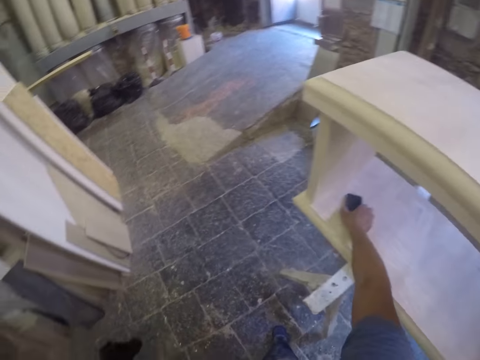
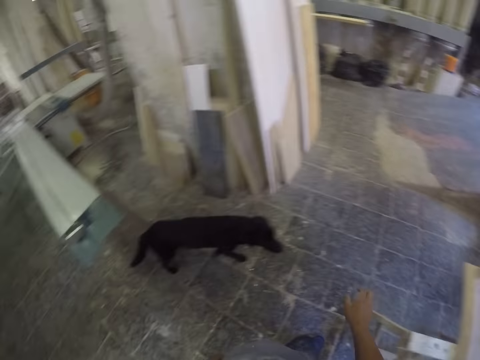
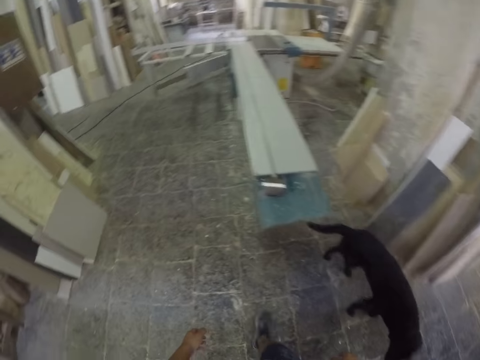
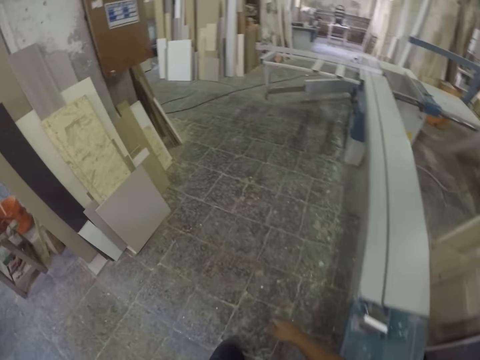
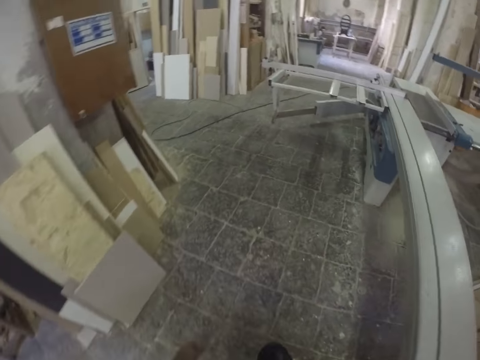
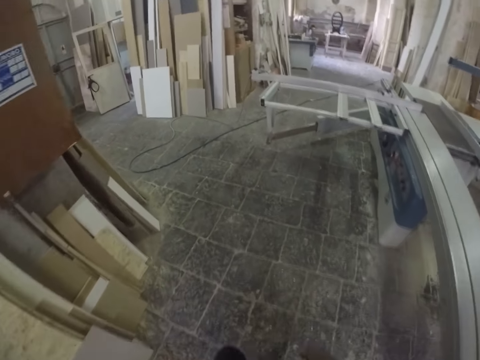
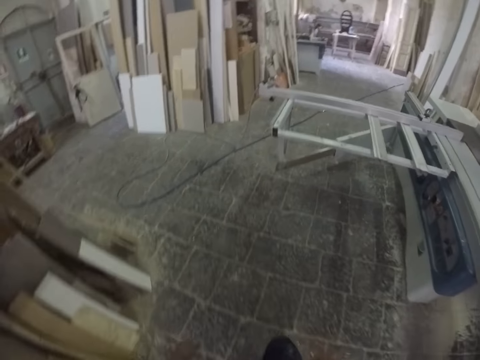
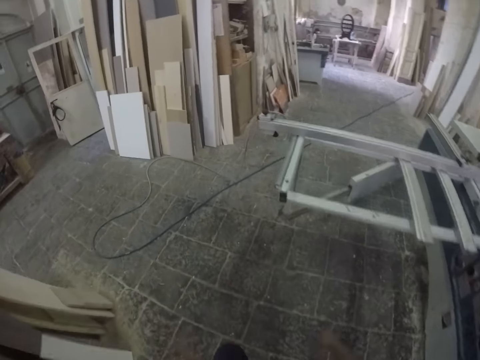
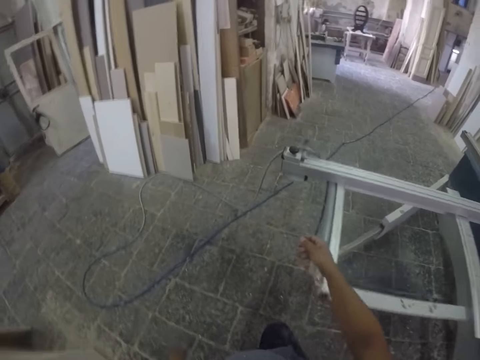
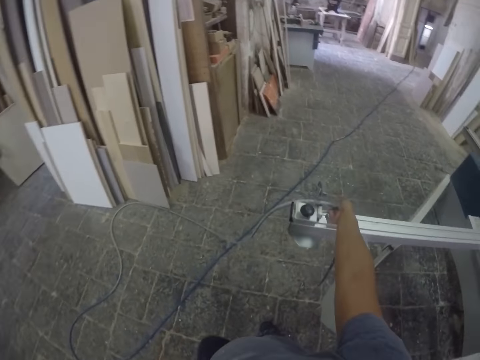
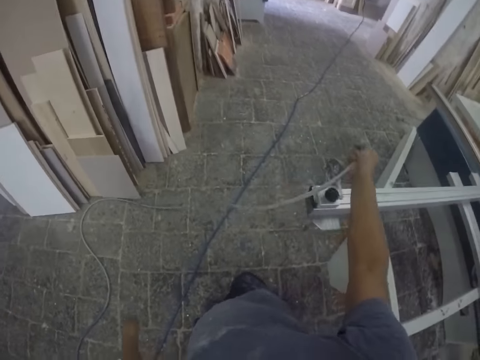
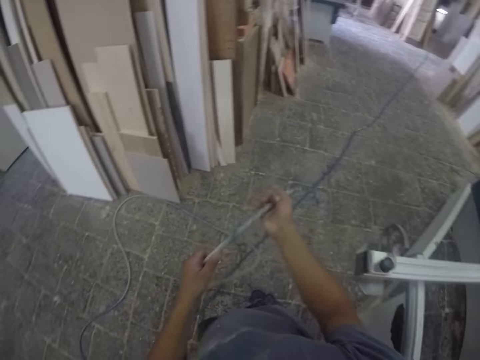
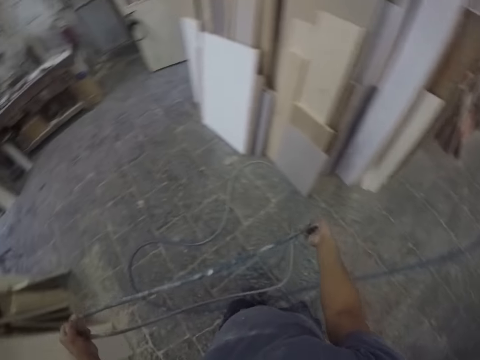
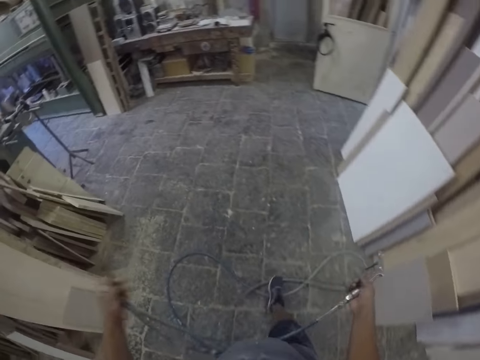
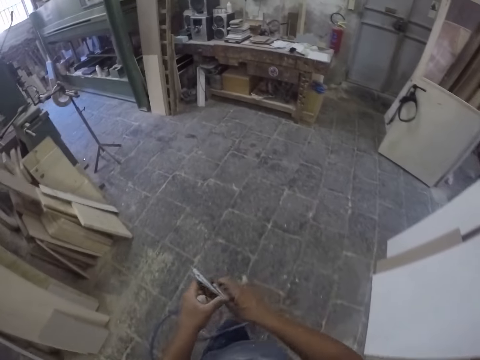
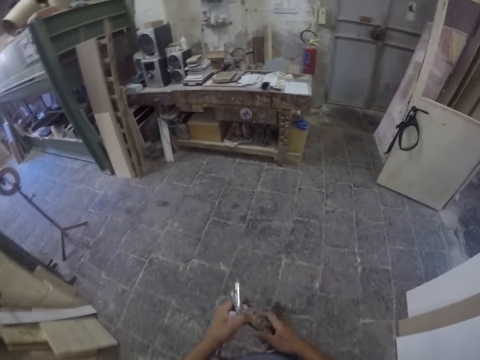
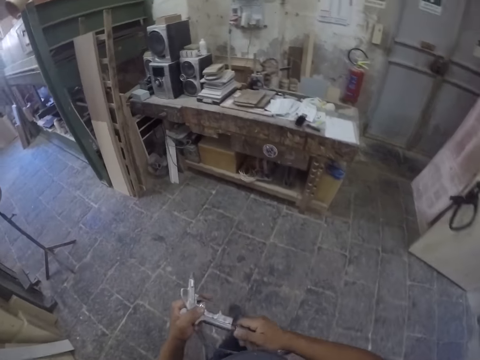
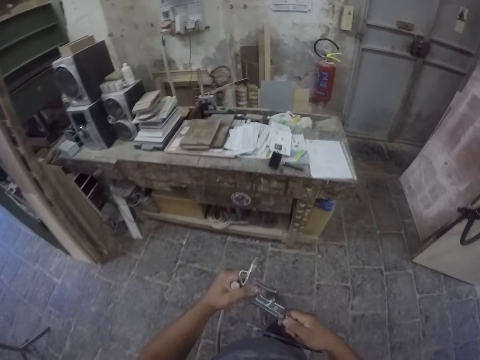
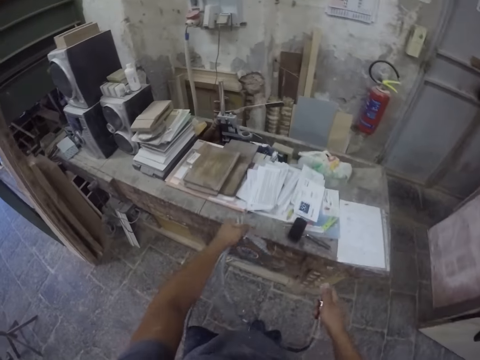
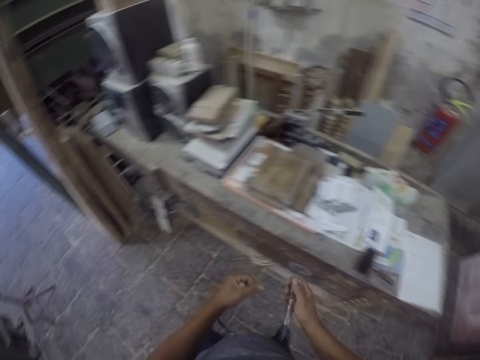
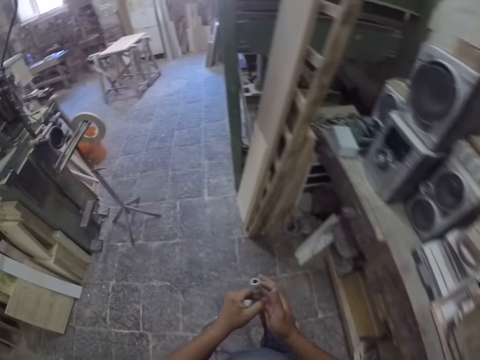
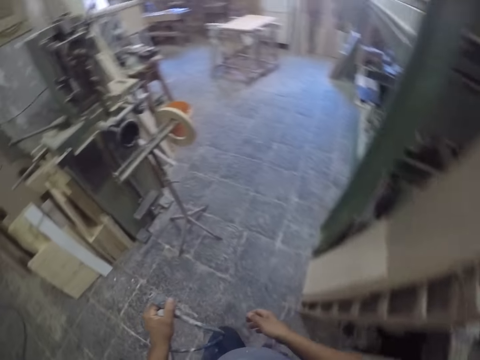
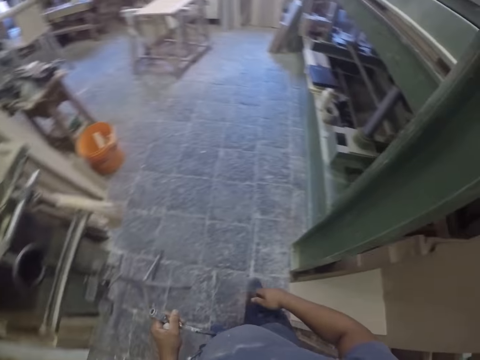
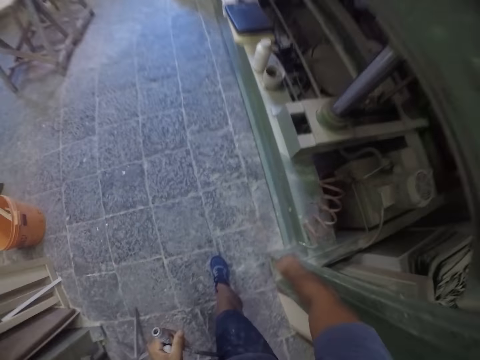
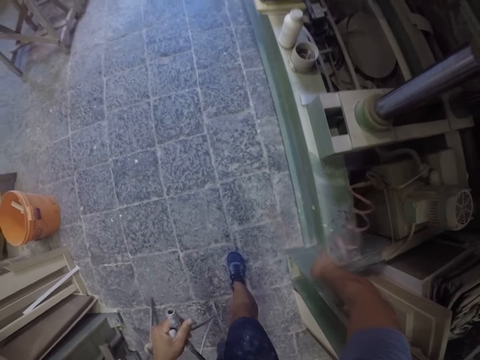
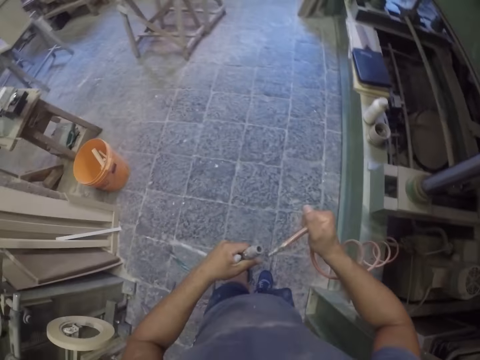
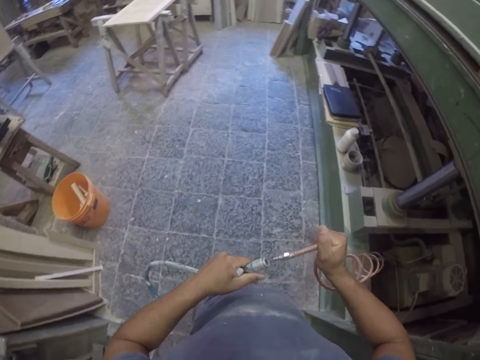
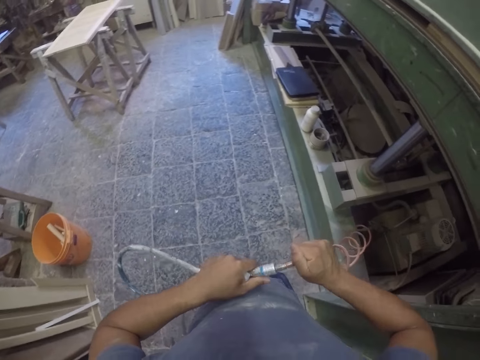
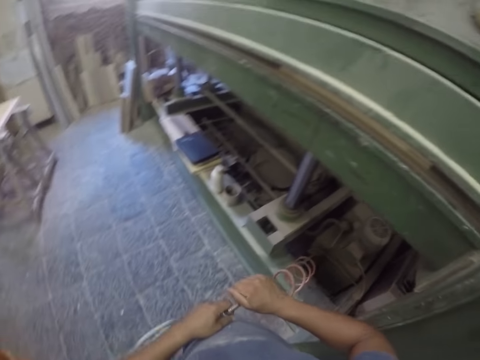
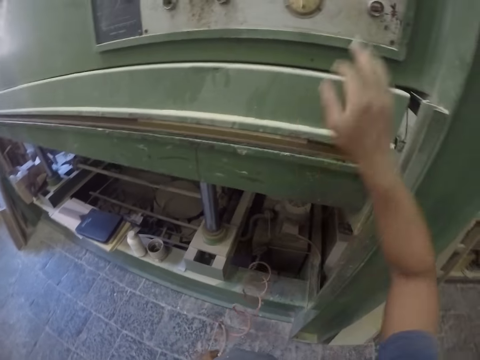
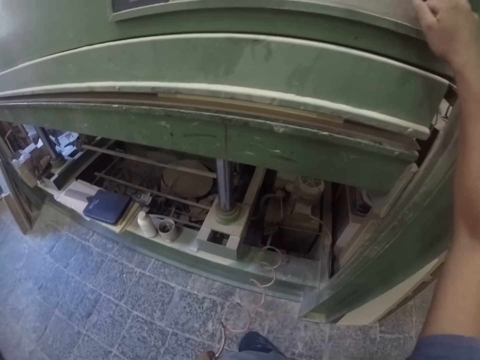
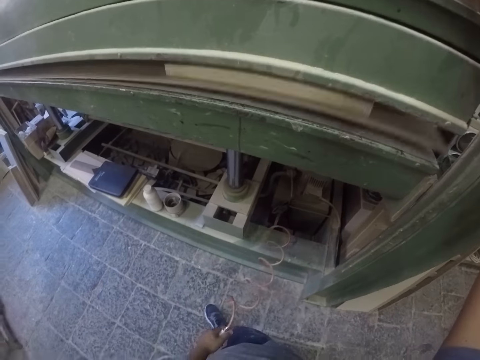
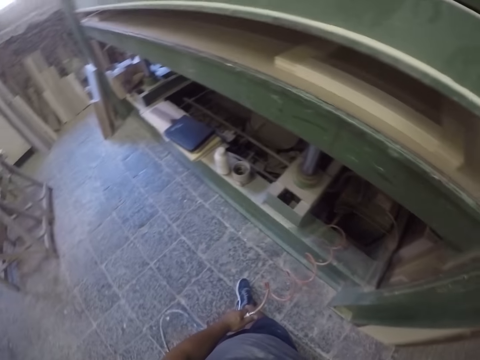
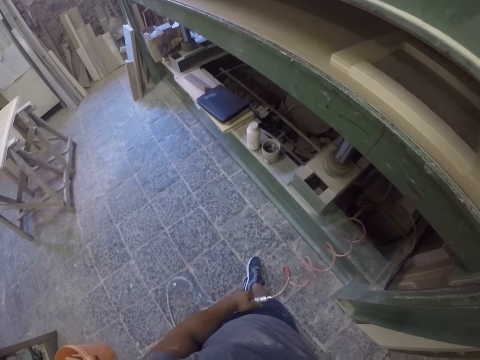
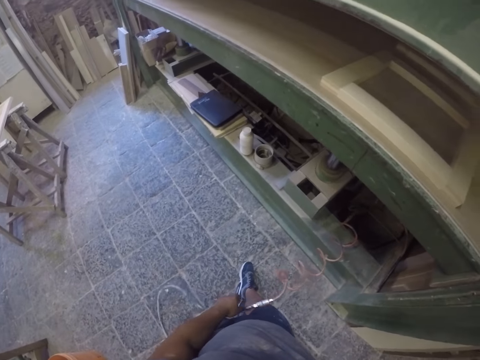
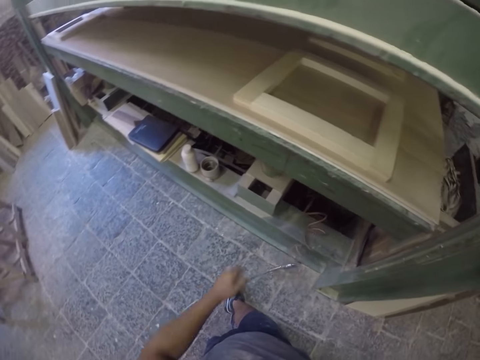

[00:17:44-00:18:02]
The camera wearer puts his phone on a table. He walks around the workshop. He picks up a hose pipe and pulls the pipe or wire. He walks around the workshop. He removes something from the wire. He holds something, pulls something and walks toward the table. He throws something on the table. He walks around the workshop. He picks up a cable from something. He inserts the cable in the hose pipe. He presses a button.

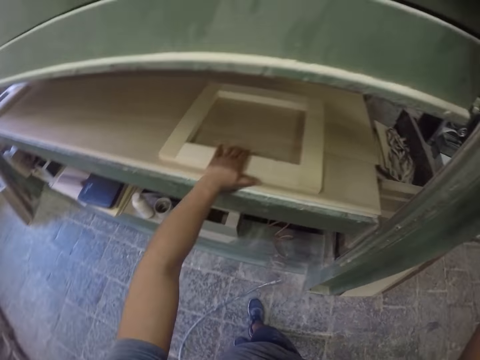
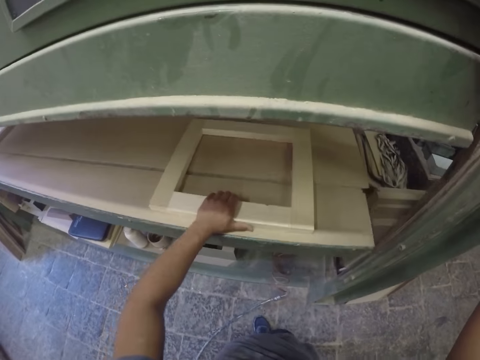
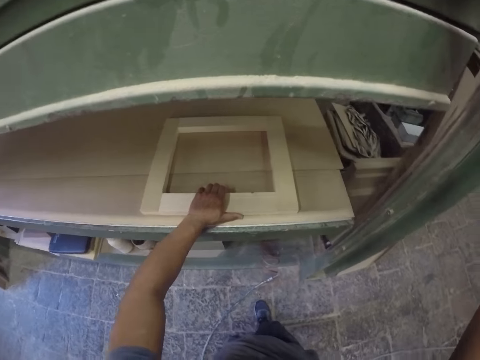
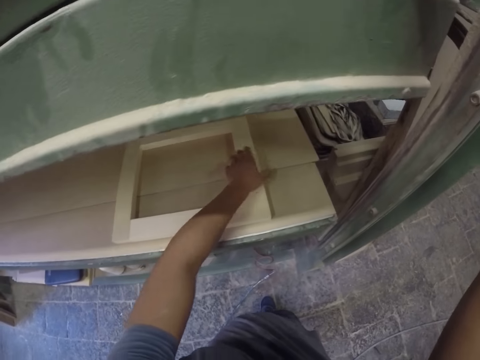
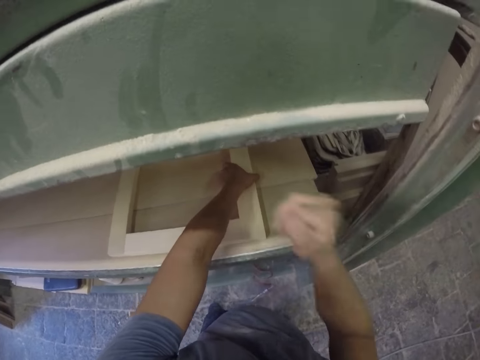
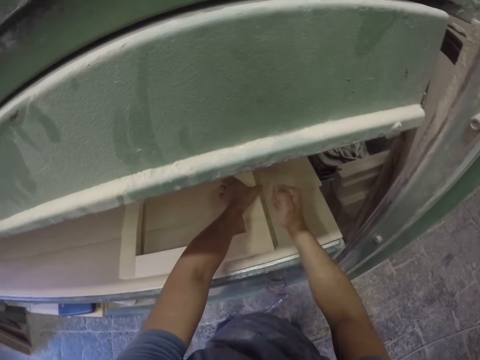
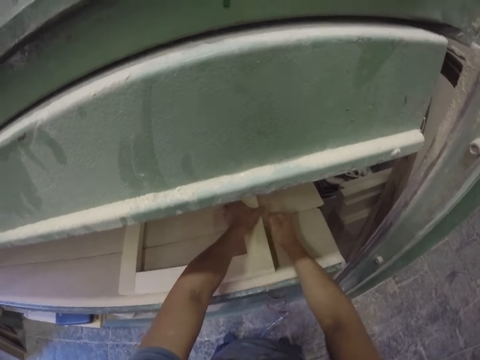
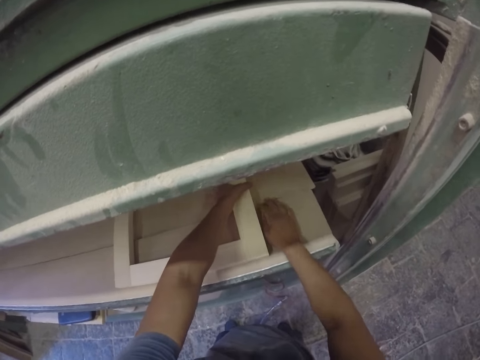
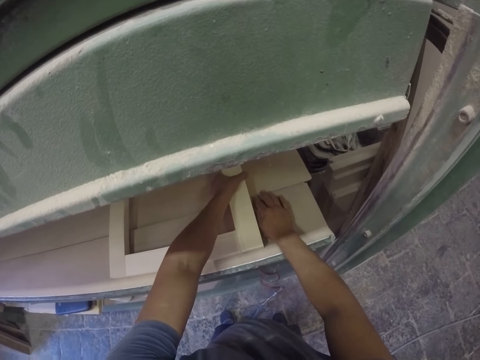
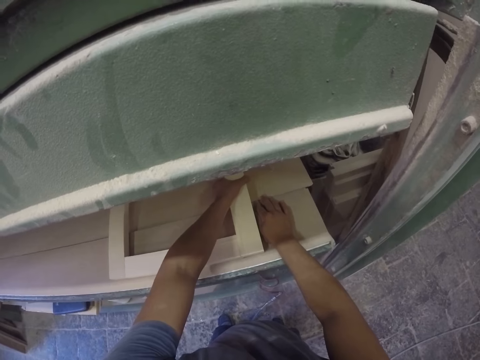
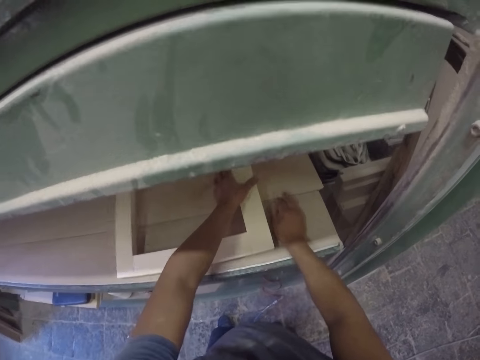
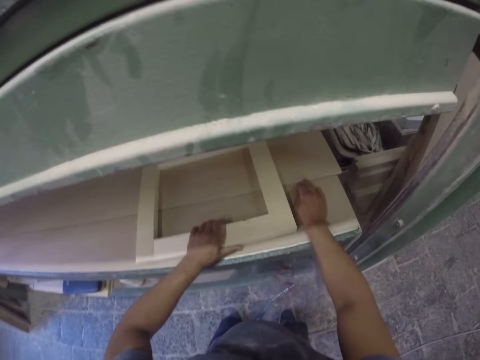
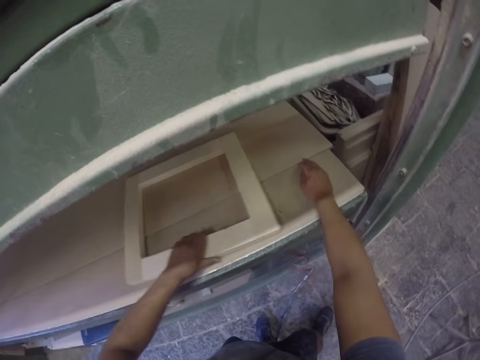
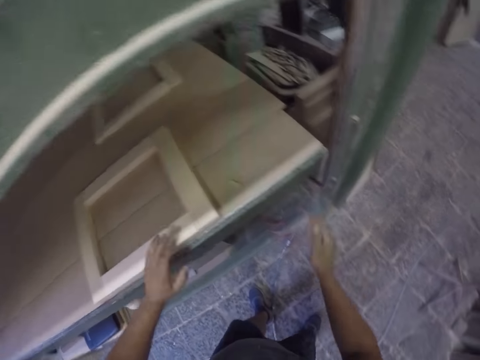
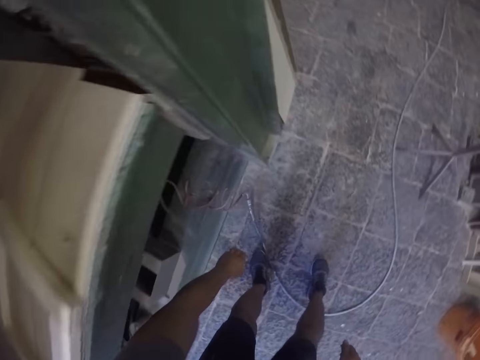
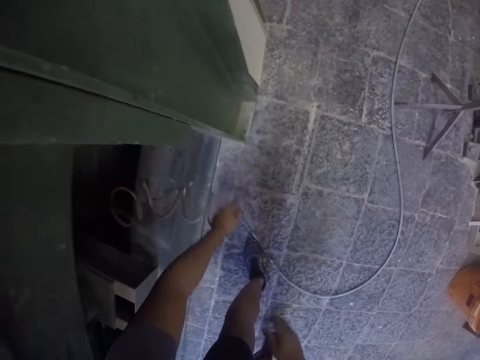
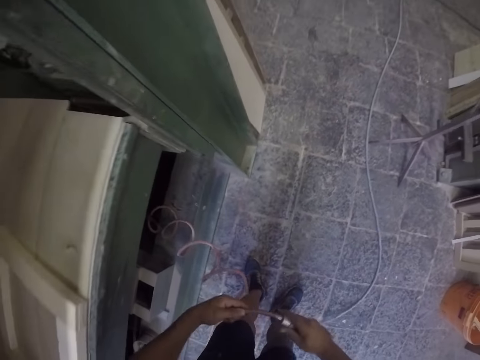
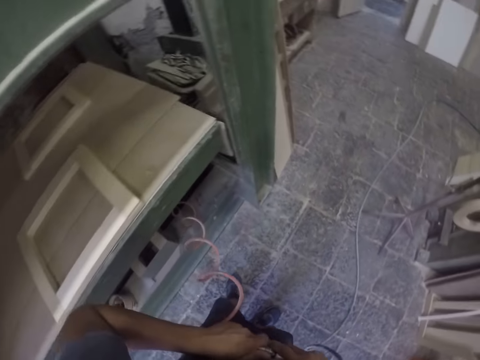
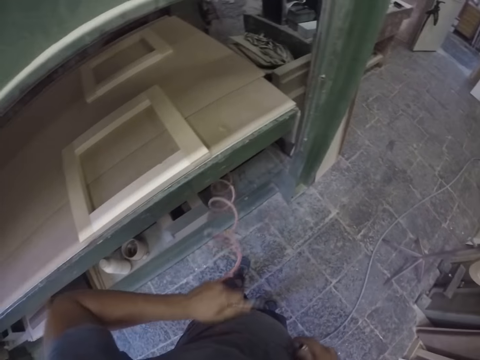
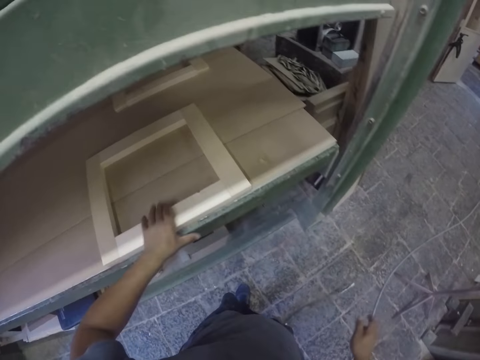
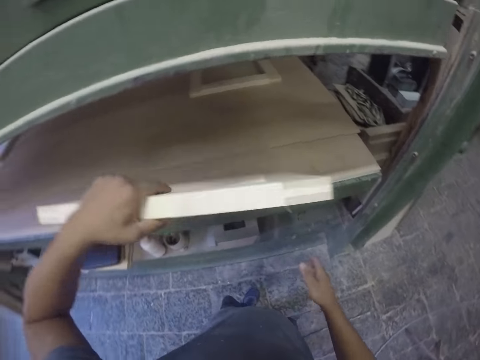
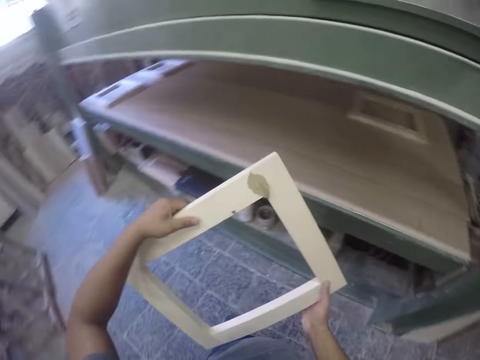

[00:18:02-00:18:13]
The camera wearer picks up a wooden square. He touches the wood. He hits the wood plank with his hand. He pulls the wooden square. He pulls his hand off the square. He pulls his hand off the wood plank. He bends. He pulls the pipe. He picks up the wire from the floor. He pulls the cable from the pipe. He disjoints the wires. He picks up the wooden square.
